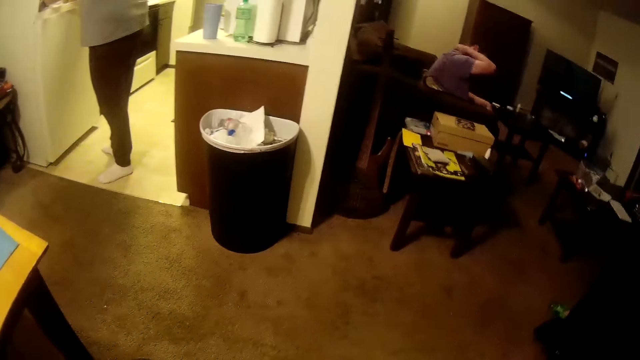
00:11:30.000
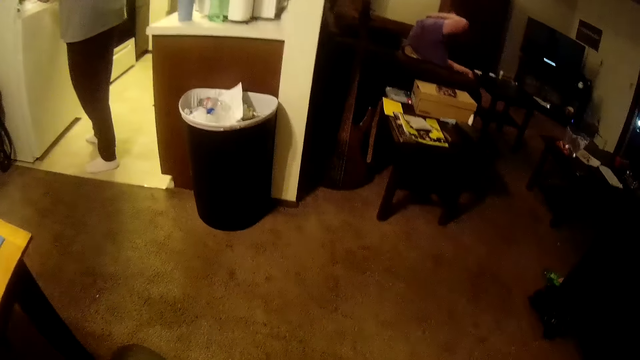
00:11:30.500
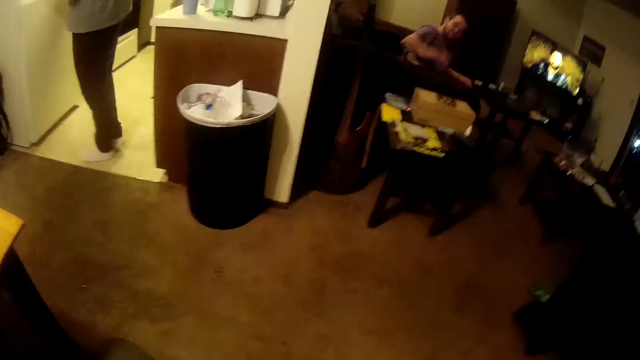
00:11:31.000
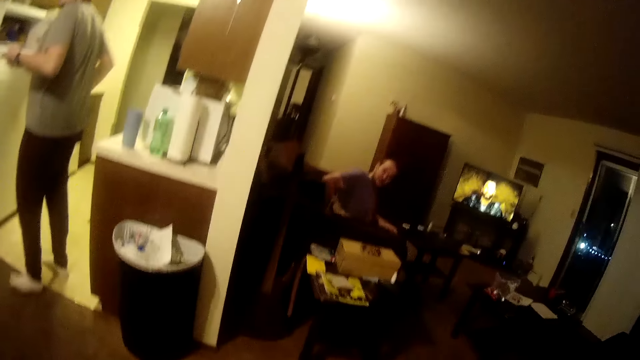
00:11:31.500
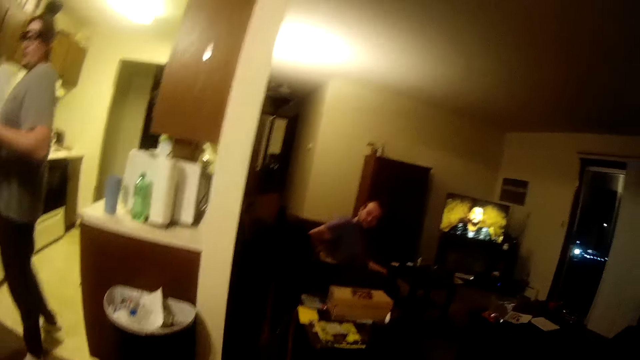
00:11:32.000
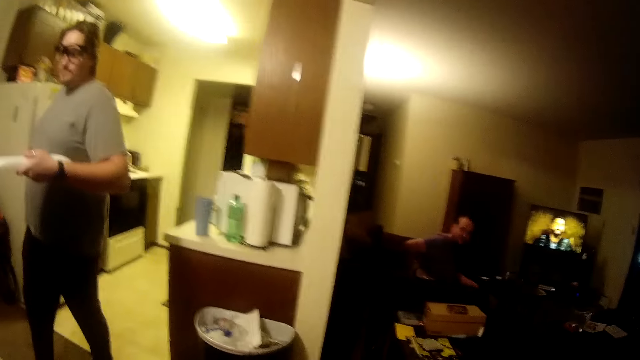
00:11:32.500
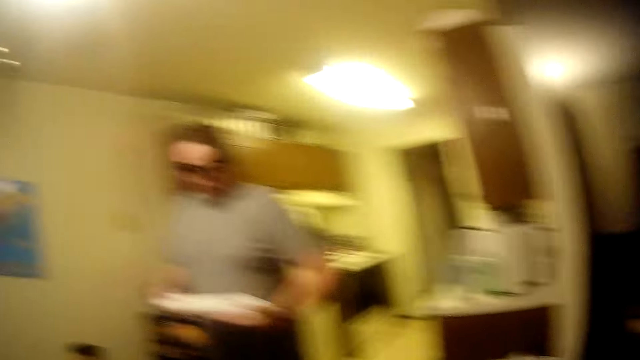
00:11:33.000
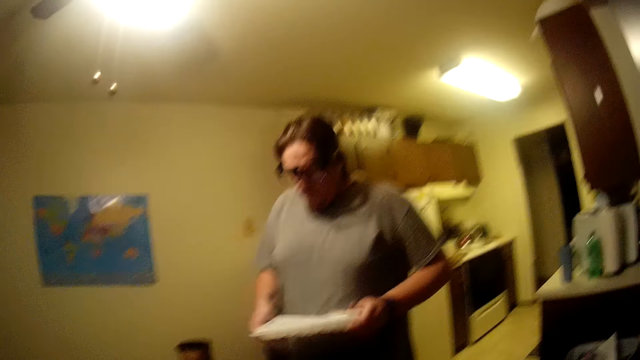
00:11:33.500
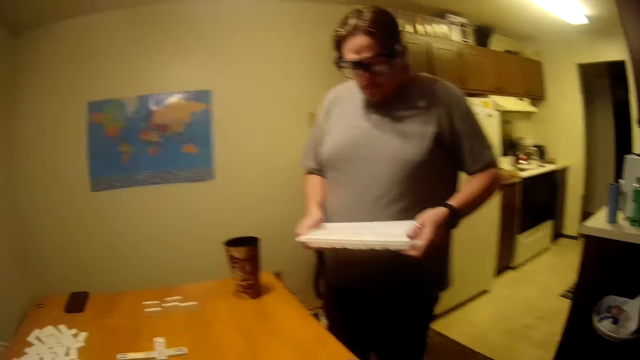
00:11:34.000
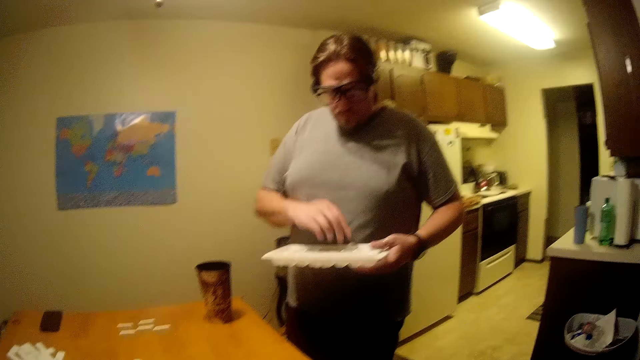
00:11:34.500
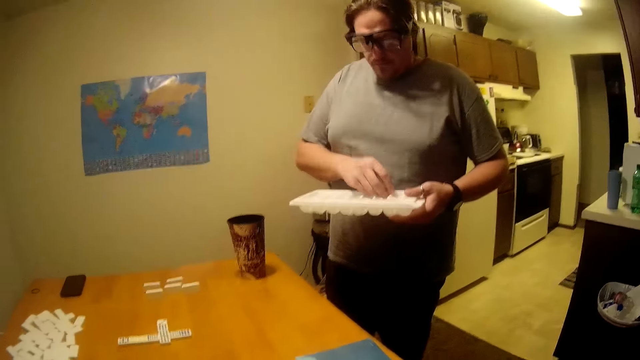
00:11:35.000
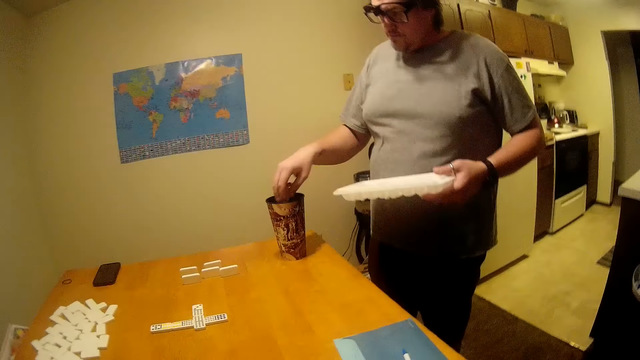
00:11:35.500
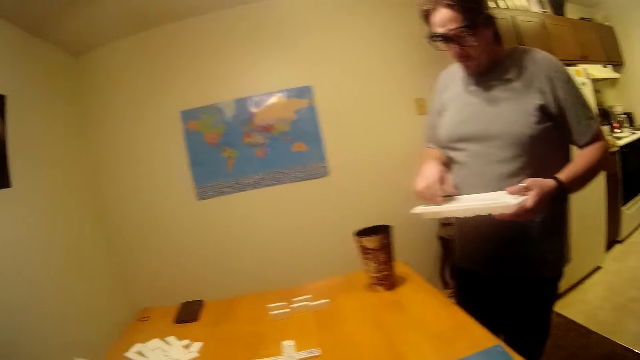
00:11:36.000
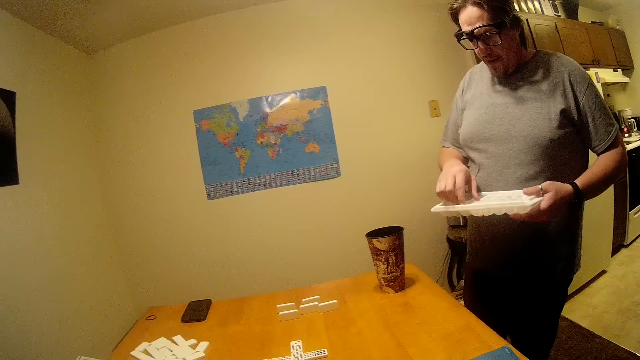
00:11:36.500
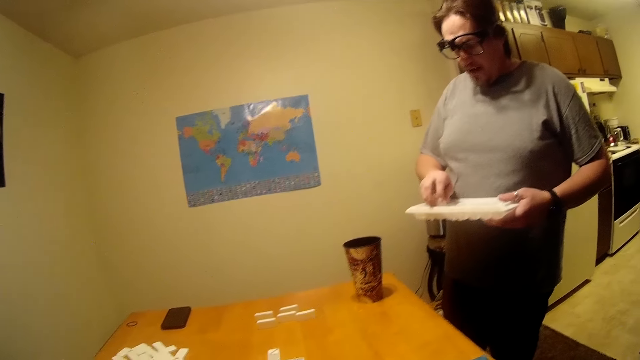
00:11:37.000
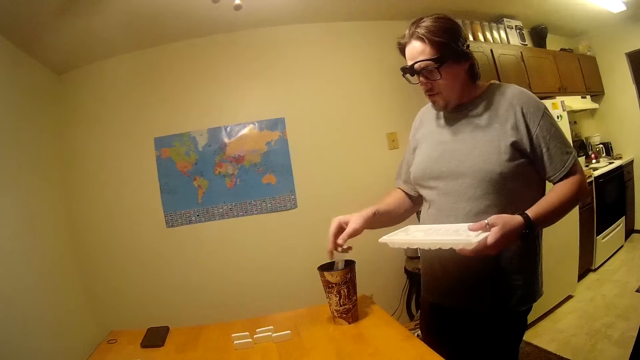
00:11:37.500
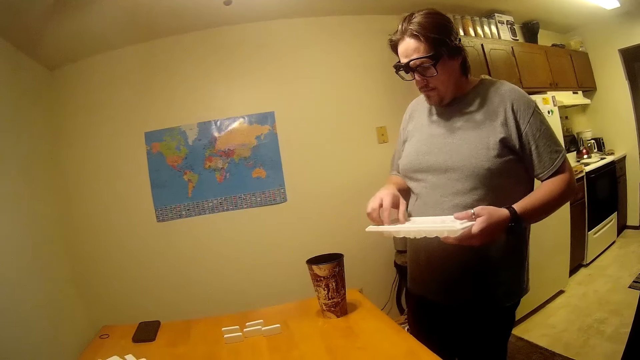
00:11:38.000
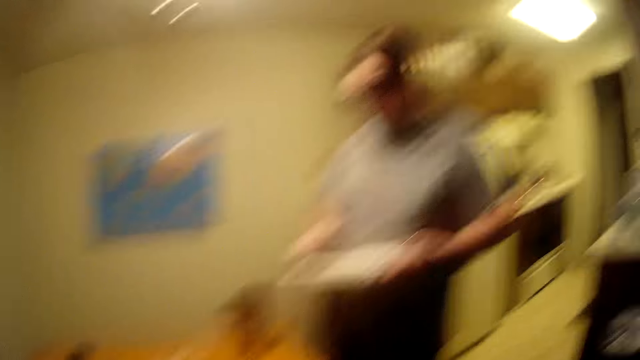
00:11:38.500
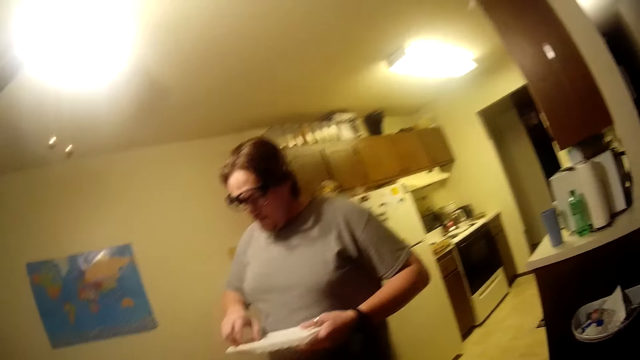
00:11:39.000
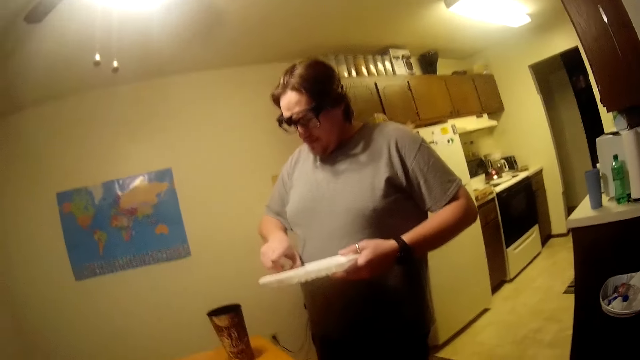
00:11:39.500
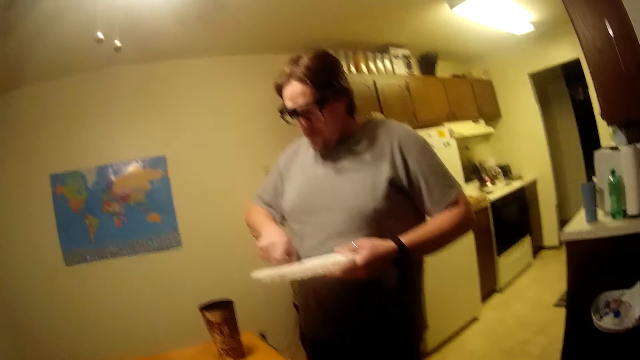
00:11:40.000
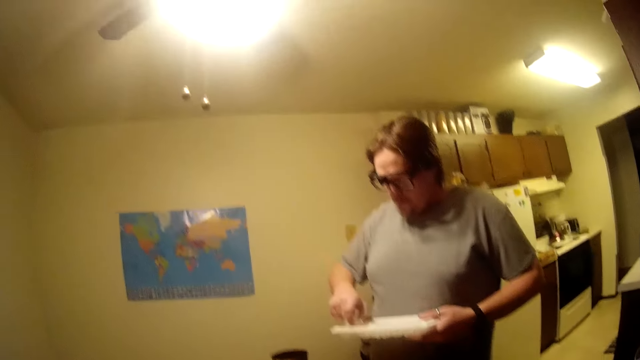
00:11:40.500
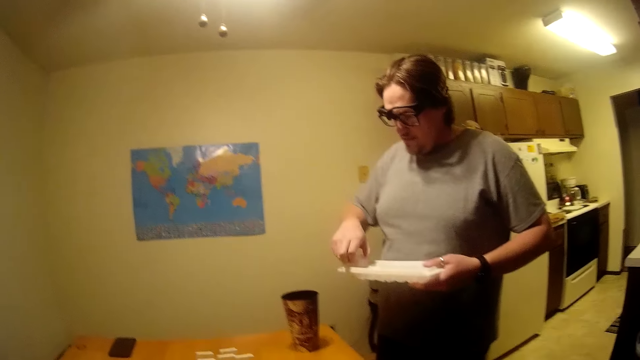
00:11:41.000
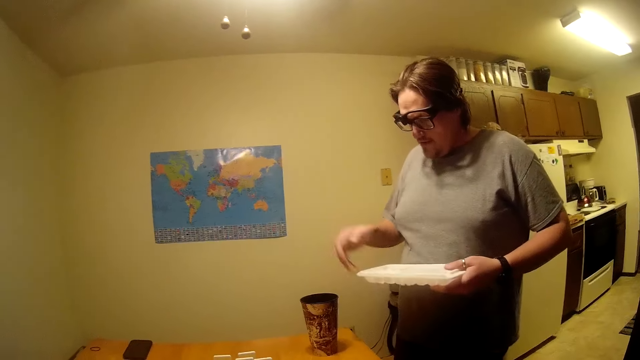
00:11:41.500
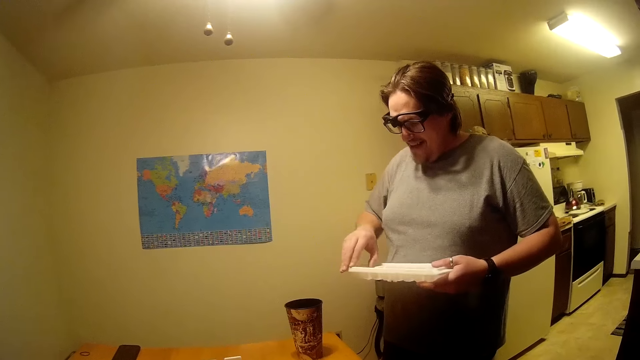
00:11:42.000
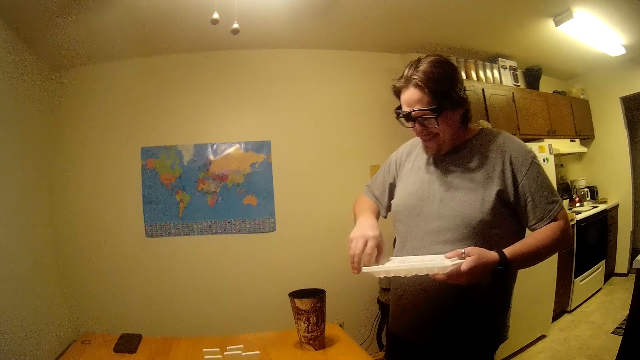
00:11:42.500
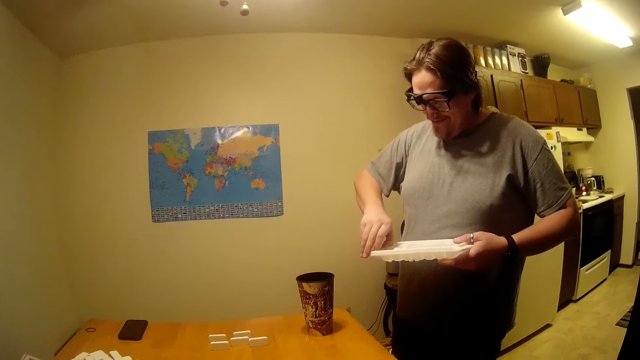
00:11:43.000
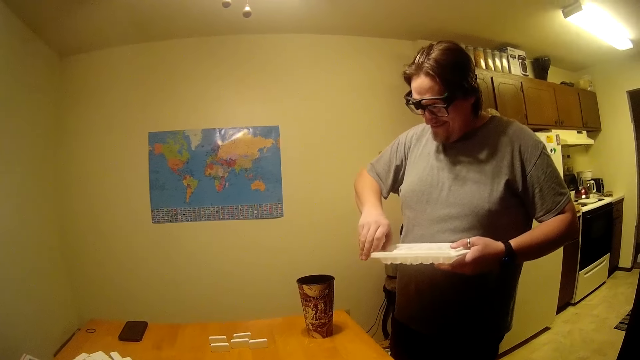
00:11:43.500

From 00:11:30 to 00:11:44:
A man lifts the hand and moves the hand. Another man walks around. The other man removes ice cubes from the tray. He drops the ice cubes, picks the ice cubes, drops the ice cubes in the mug, picks the ice cubes, drops the ice cubes, and picks the ice cubes.

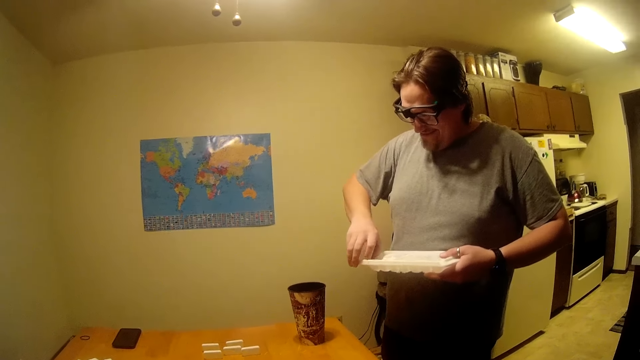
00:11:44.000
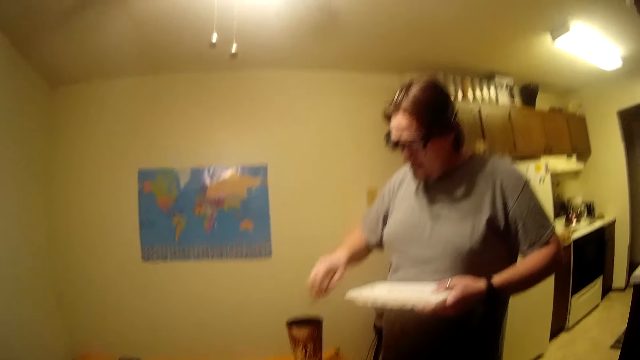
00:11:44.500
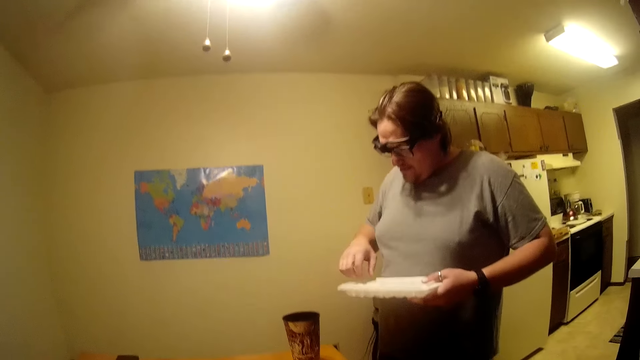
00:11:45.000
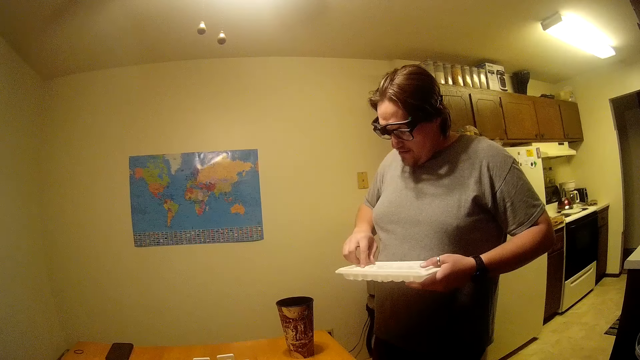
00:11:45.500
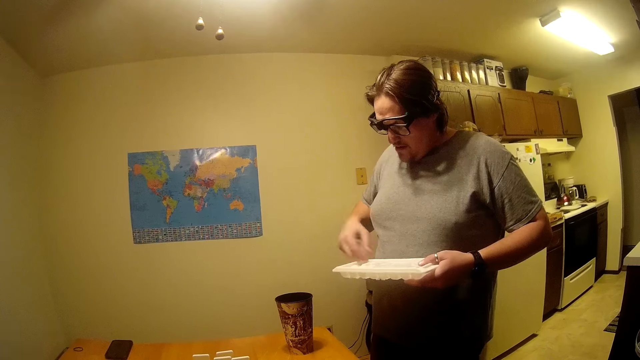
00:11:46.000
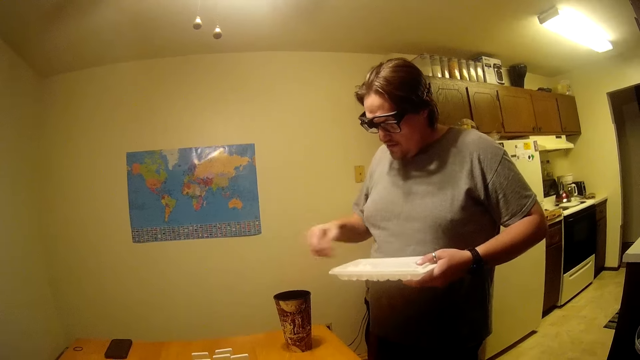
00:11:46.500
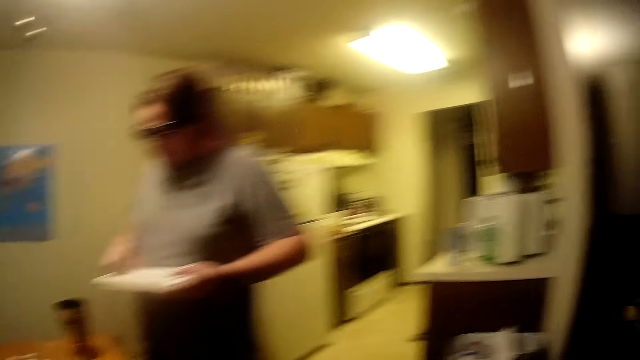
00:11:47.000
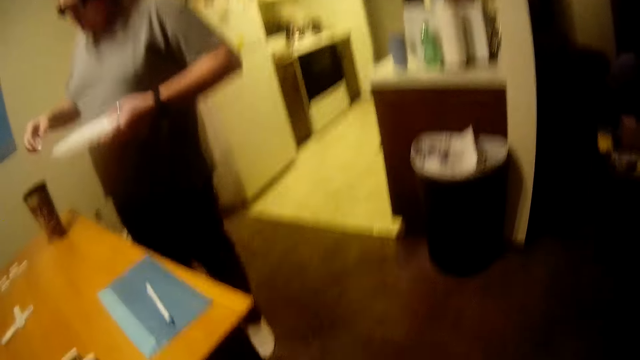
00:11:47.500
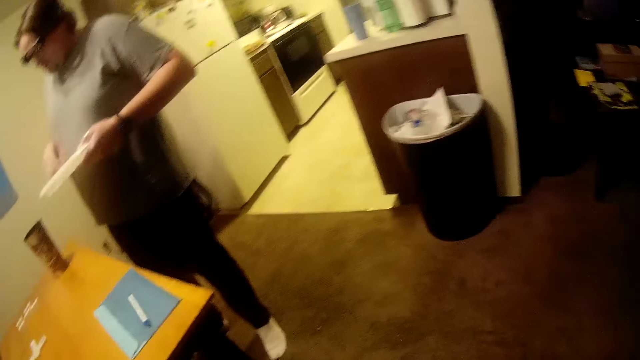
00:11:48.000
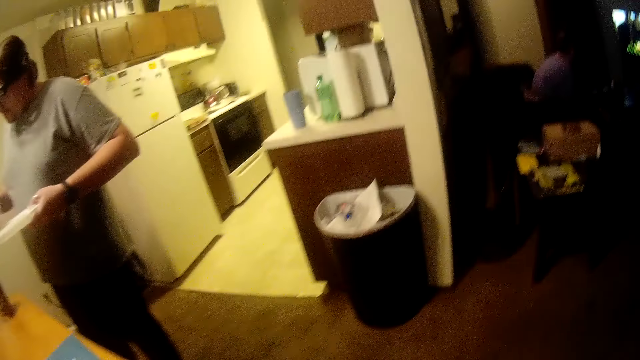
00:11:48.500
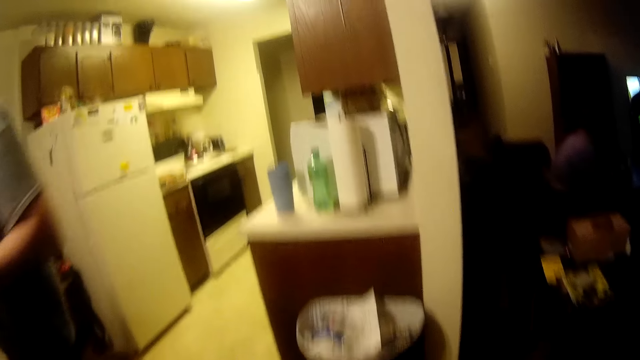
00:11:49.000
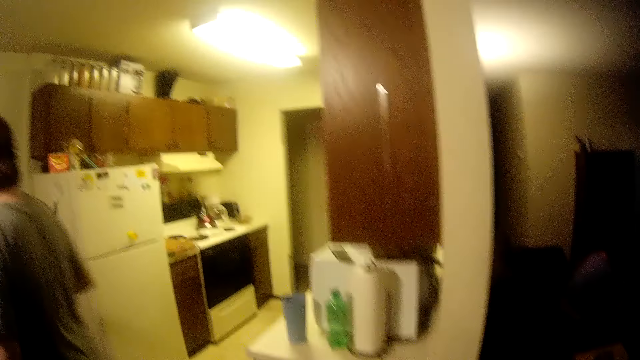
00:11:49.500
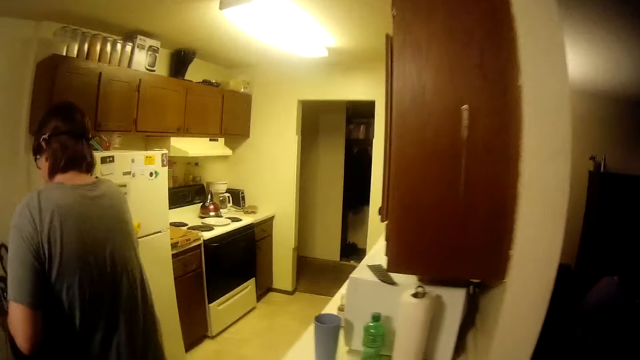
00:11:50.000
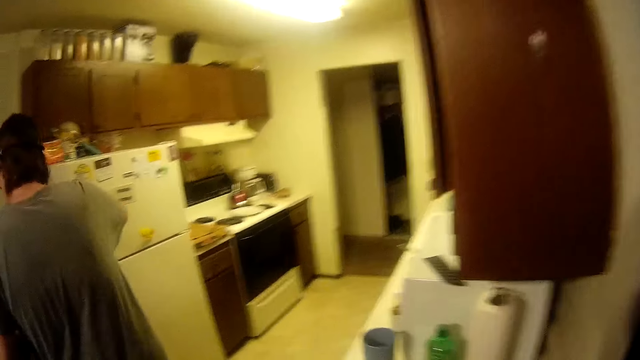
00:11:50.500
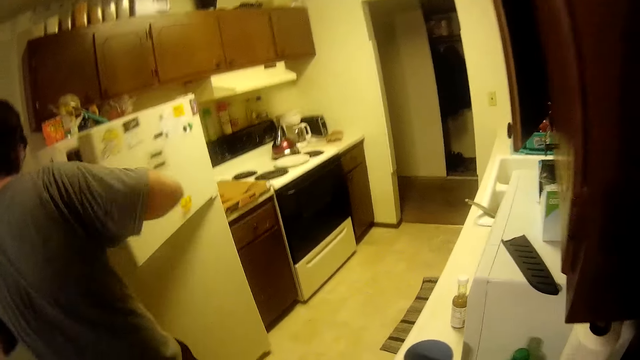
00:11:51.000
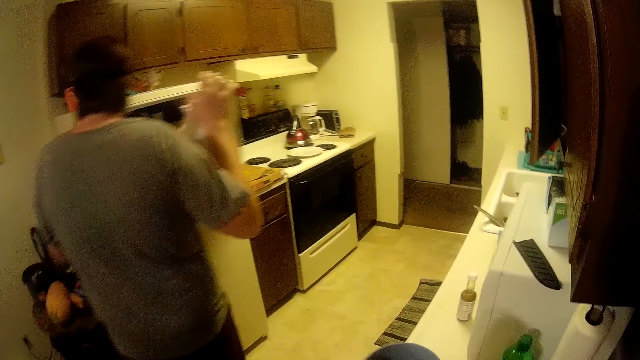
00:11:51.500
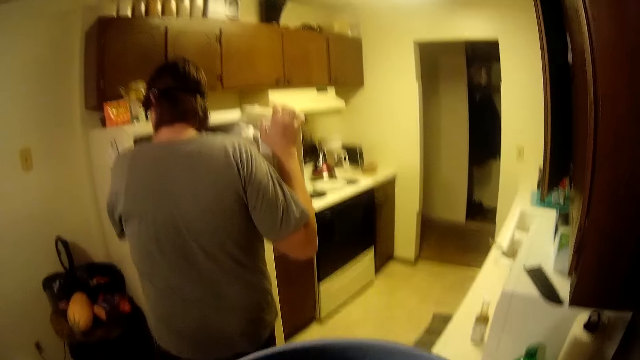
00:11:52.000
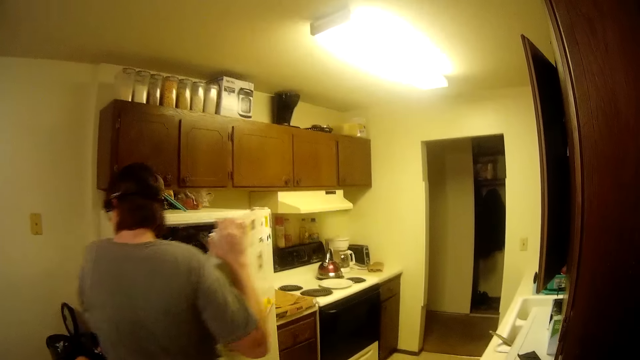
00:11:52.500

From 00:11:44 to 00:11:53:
A man drops the ice cubes, picks the ice cube, drops the ice cube, picks the ice cubes, drops the ice cubes, picks the ice cube, drops the ice cubes, walks around, and opens the fridge. The man puts the ice cube tray in the fridge.
